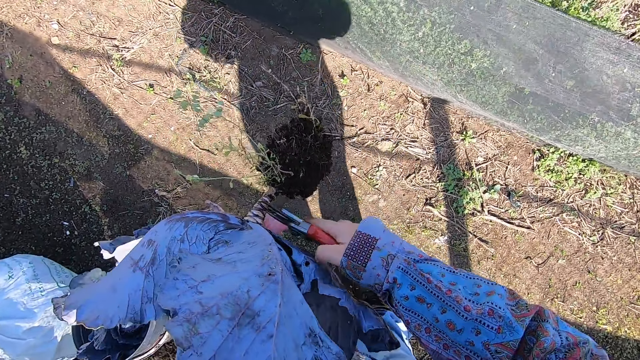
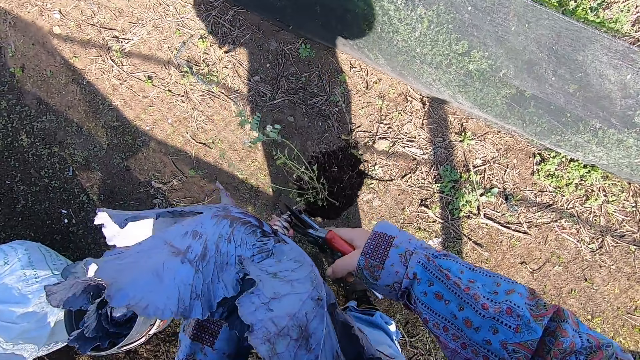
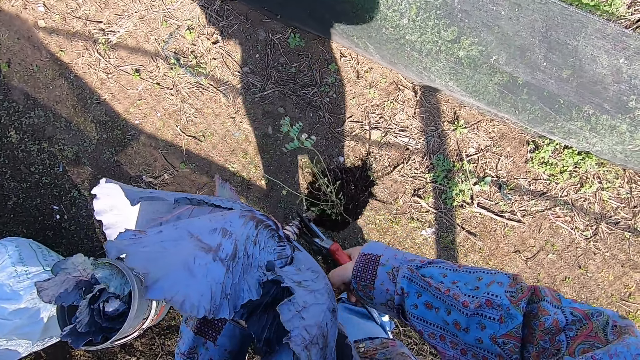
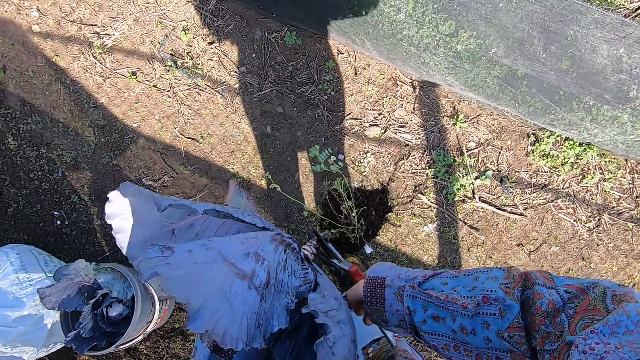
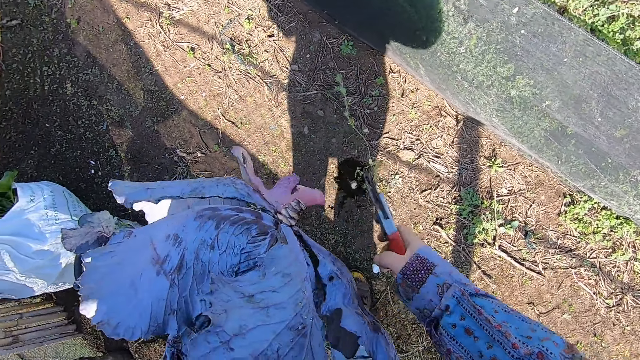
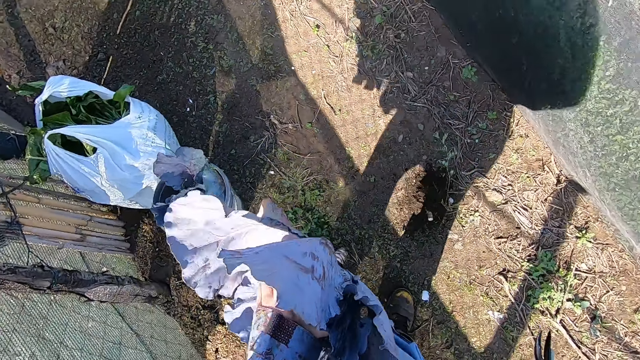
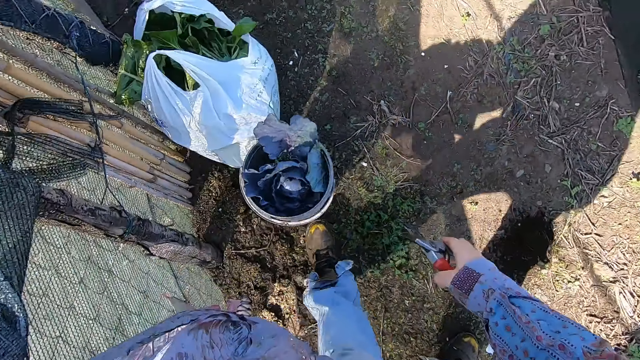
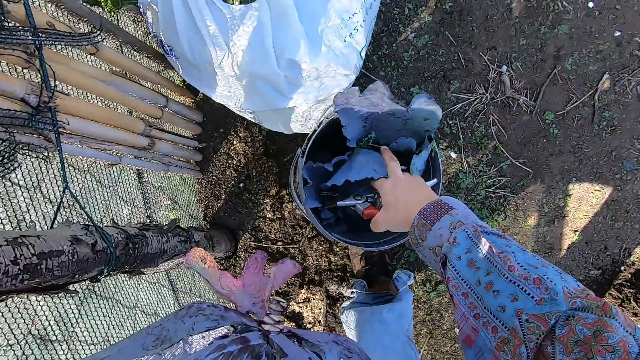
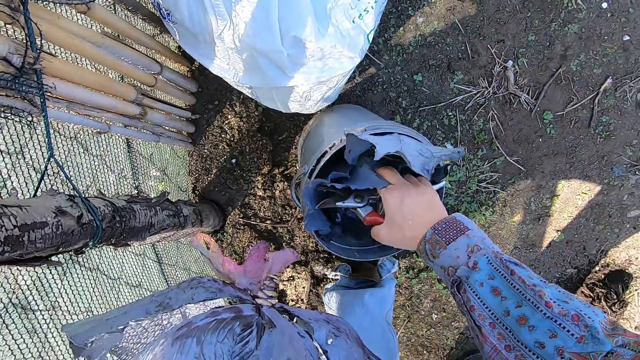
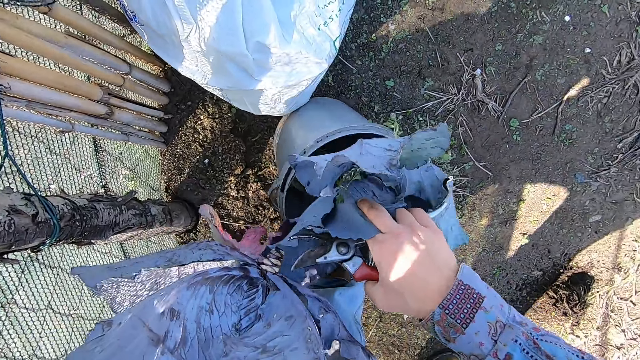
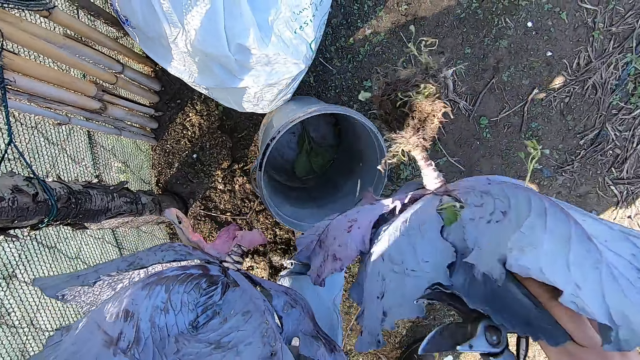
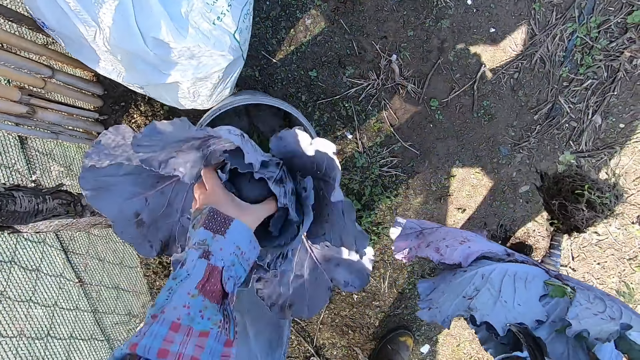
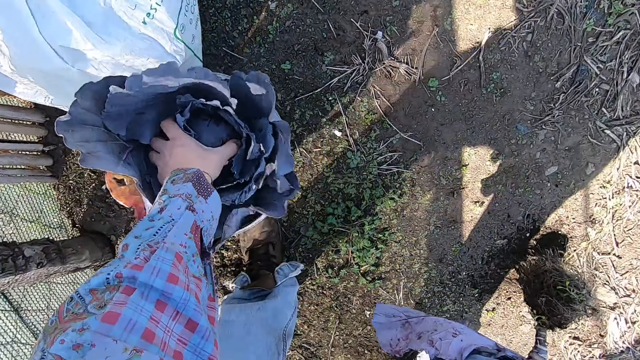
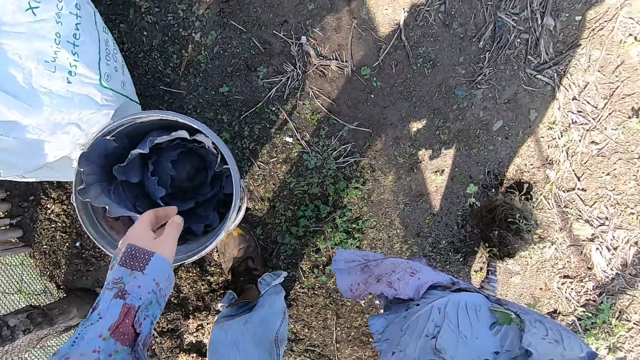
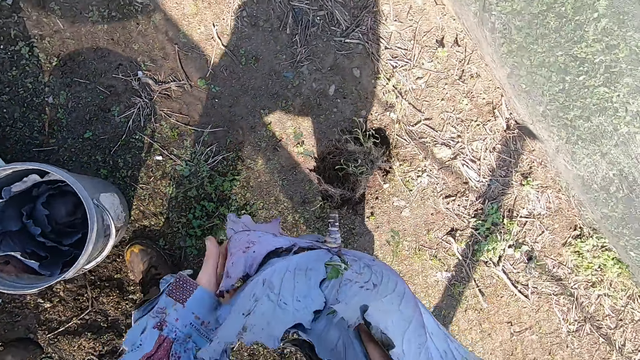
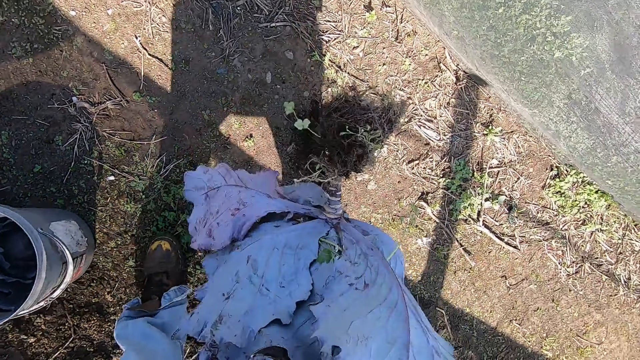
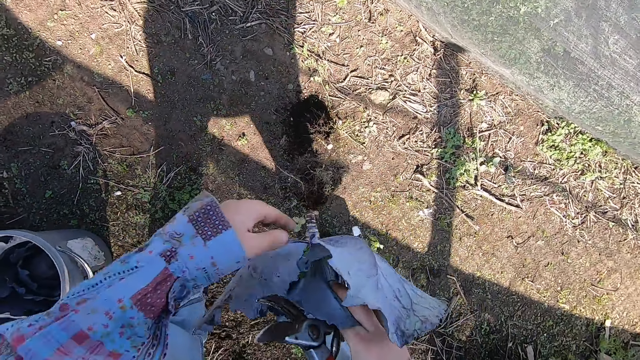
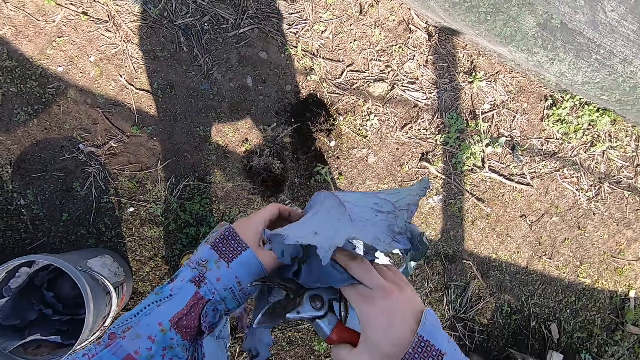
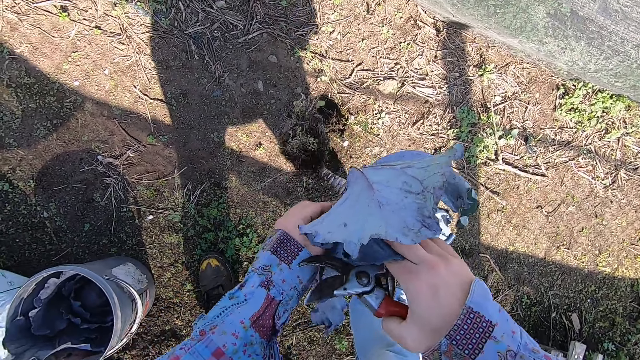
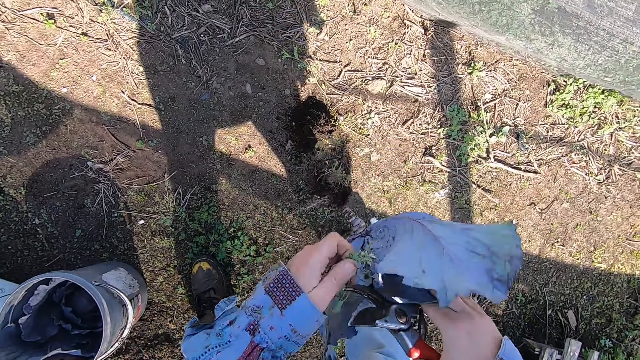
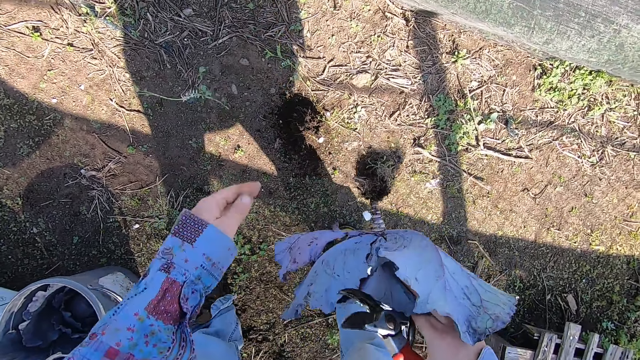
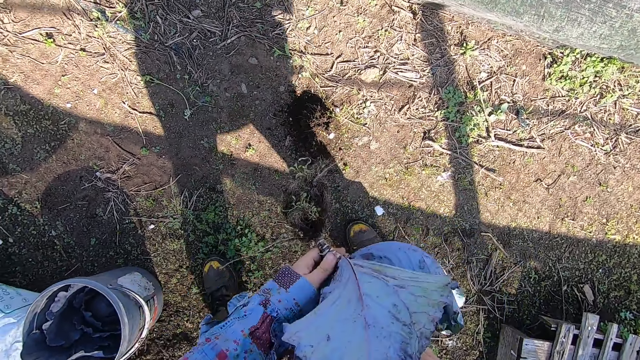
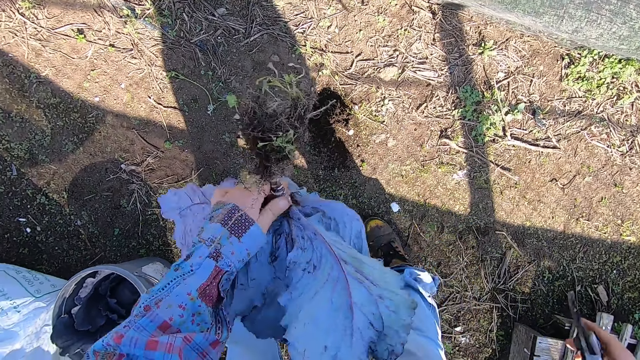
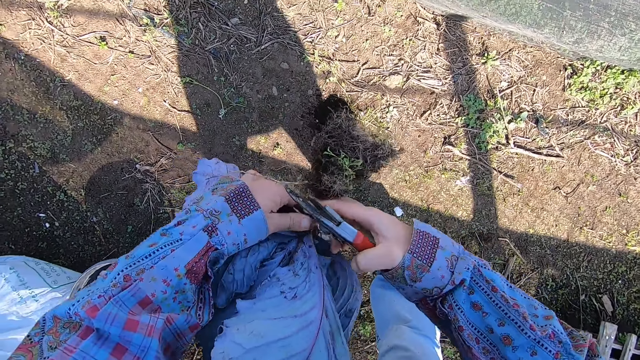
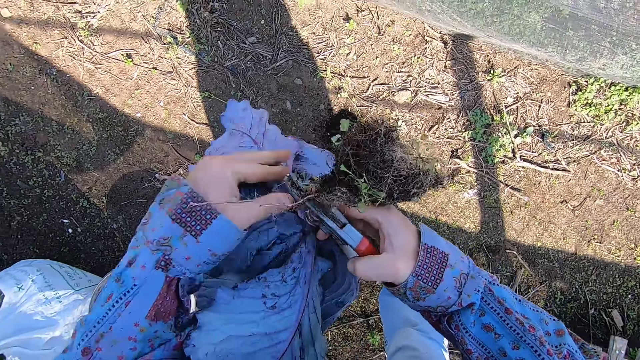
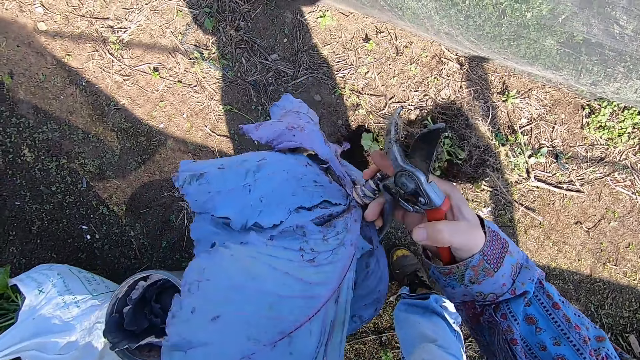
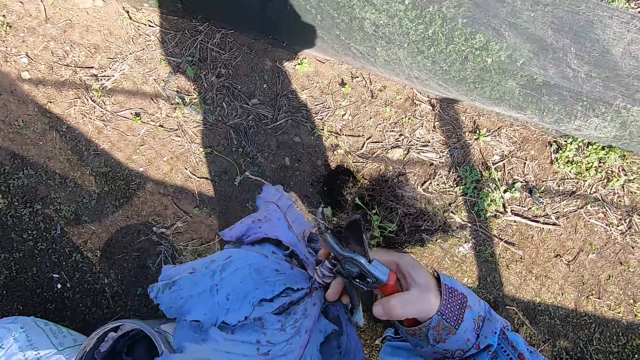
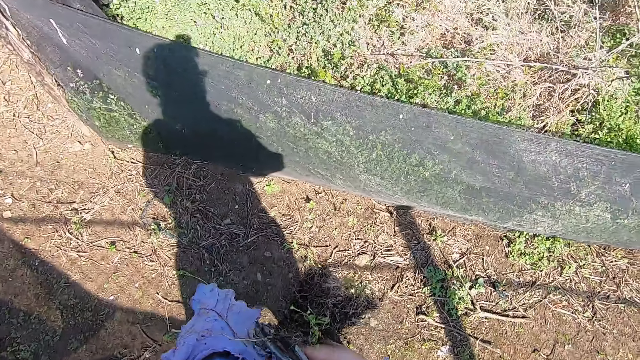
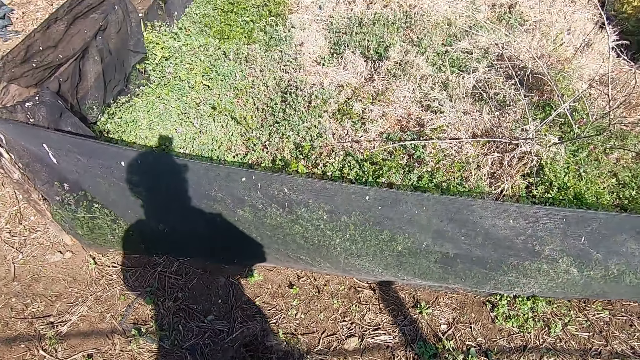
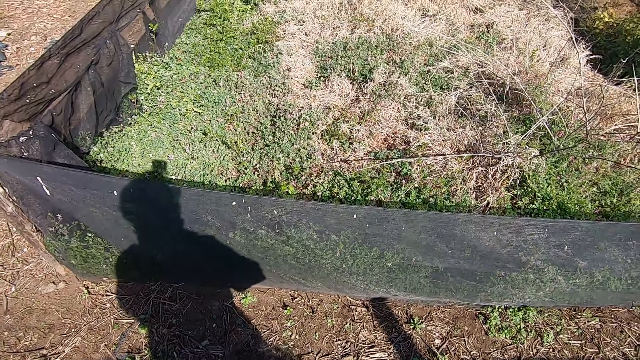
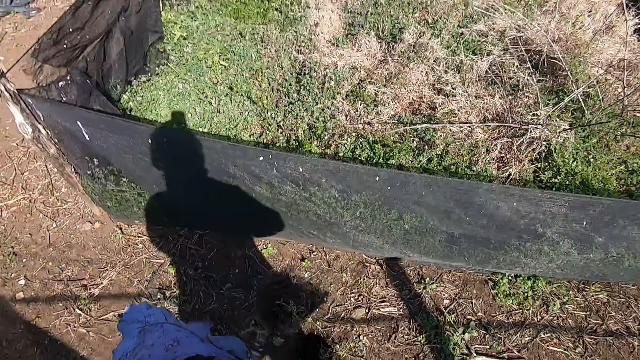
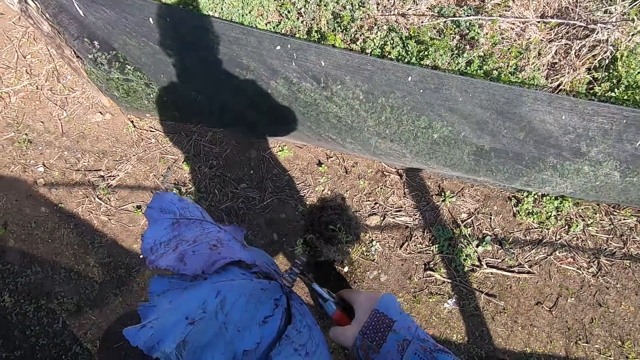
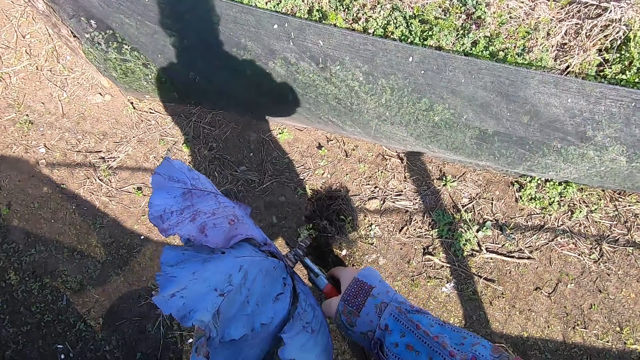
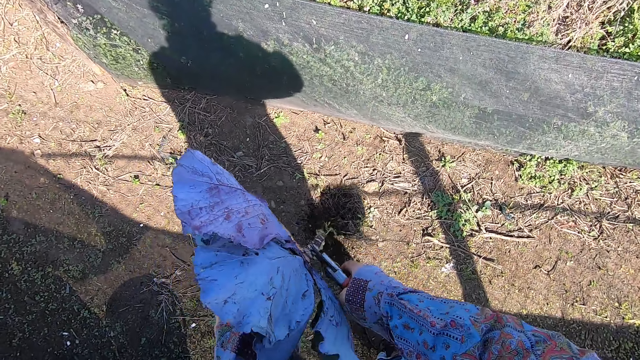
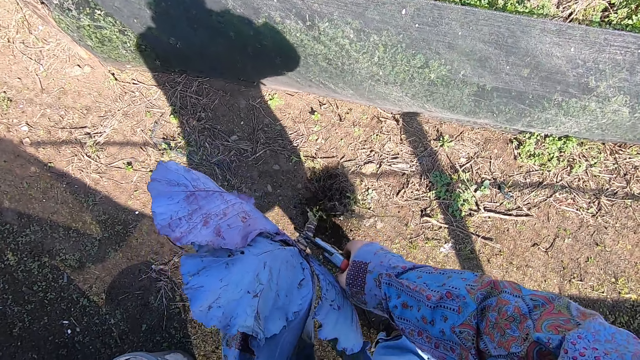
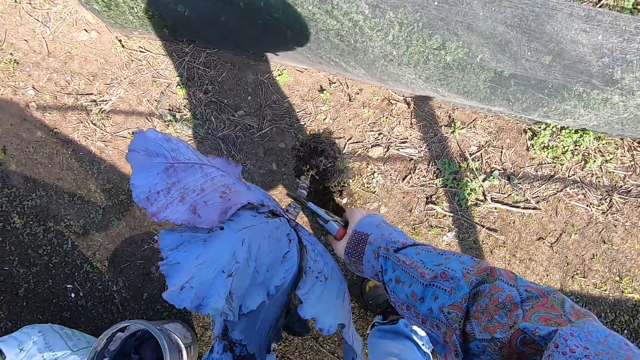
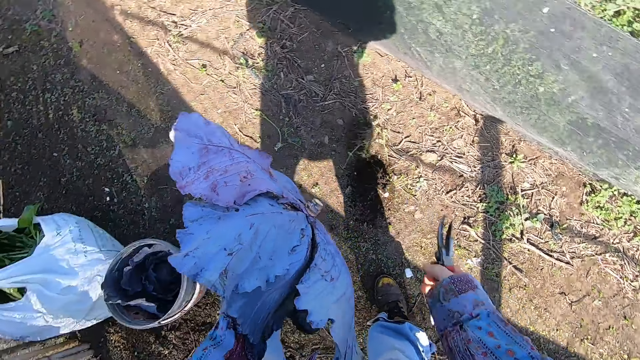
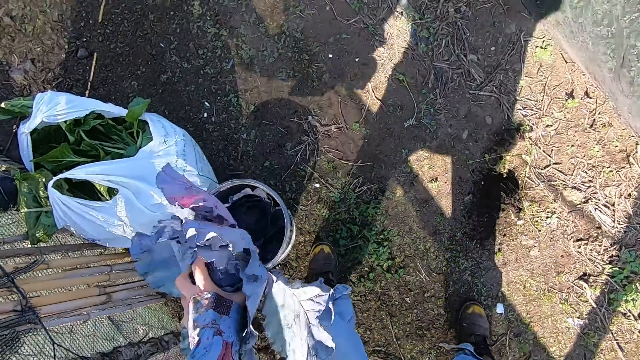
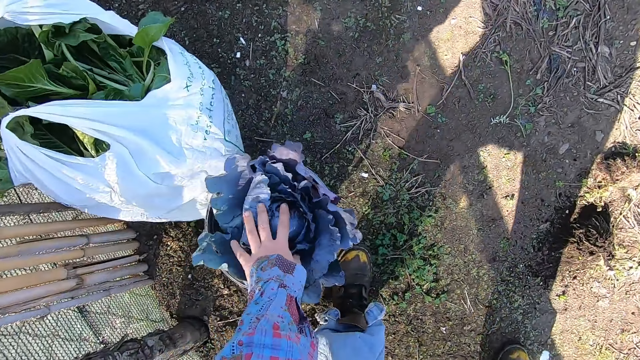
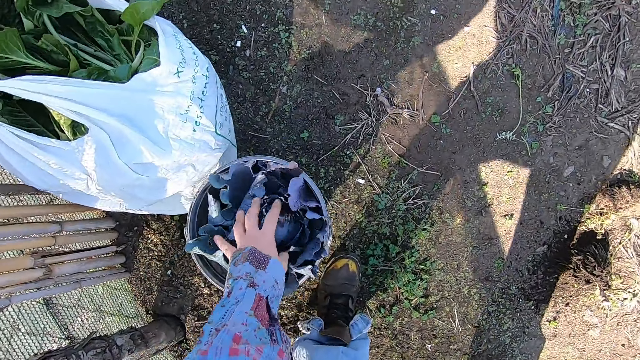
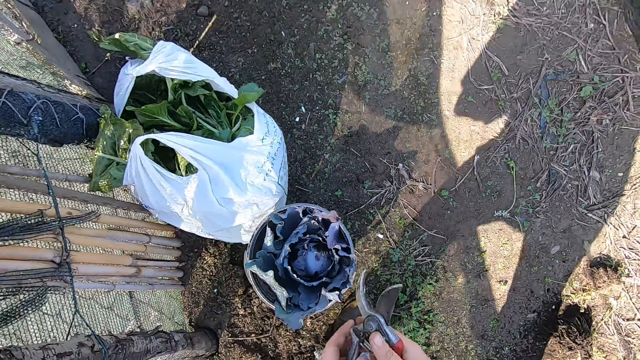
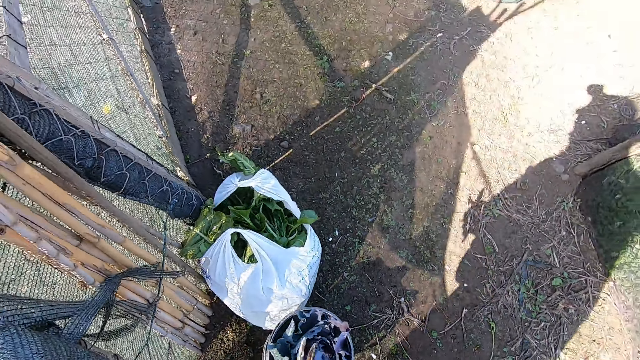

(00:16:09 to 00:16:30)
The camera wearer cuts off the root of the lettuce plant or cabbage with the plier. He removes the lettuce plant from the bucket with his right hand. He holds the cabbage. He drops the other lettuce plant in his left hand into the bucket. He removes dirt from the lettuce plant with his left hand. He passes the lettuce plant to his left hand. He cuts off the root of the lettuce plant with the plier. He drops the other lettuce plant into the bucket. He passes the plier to his left hand.
